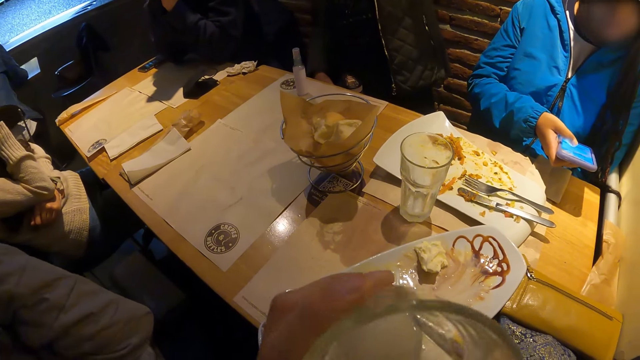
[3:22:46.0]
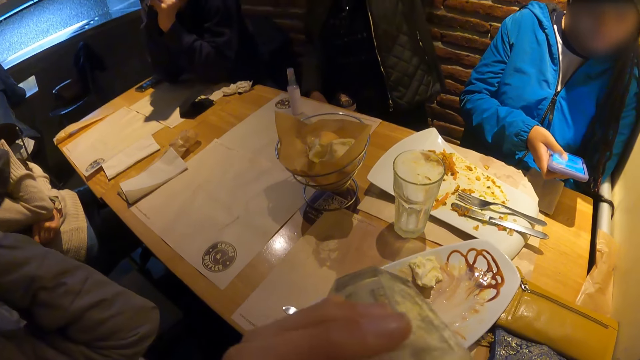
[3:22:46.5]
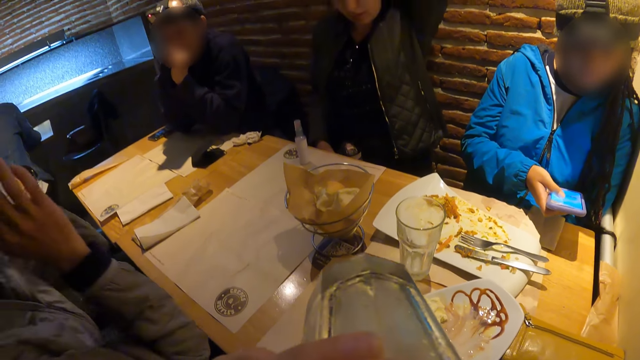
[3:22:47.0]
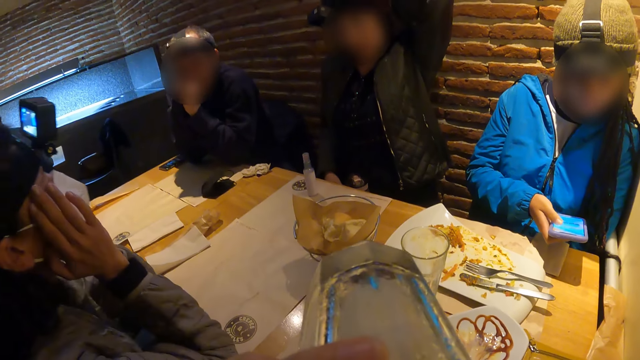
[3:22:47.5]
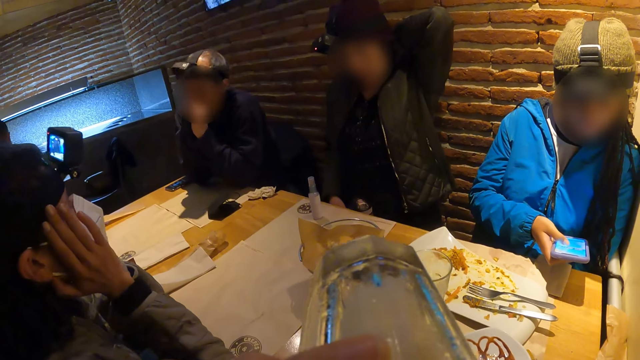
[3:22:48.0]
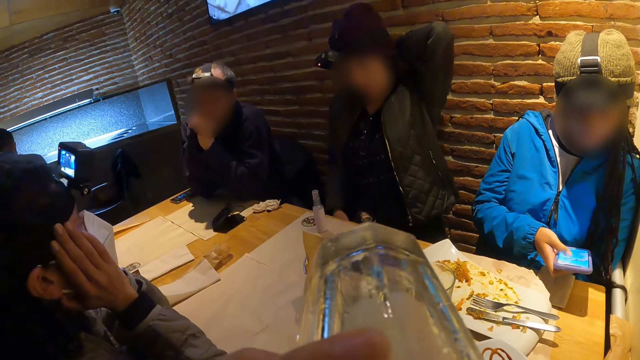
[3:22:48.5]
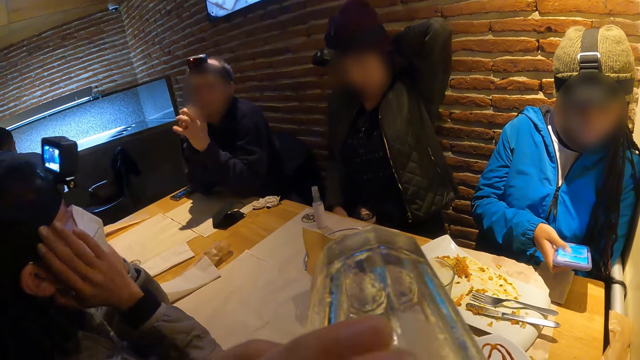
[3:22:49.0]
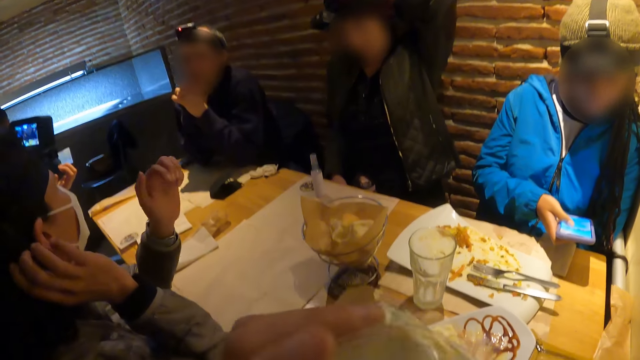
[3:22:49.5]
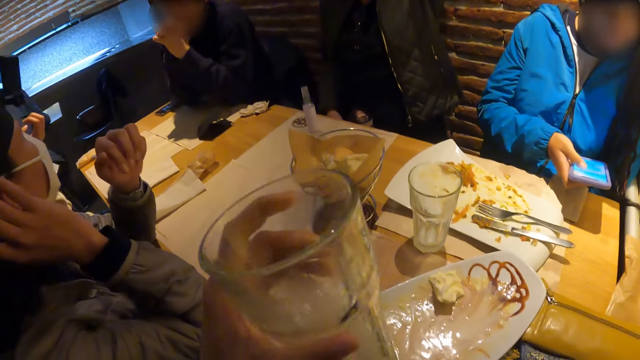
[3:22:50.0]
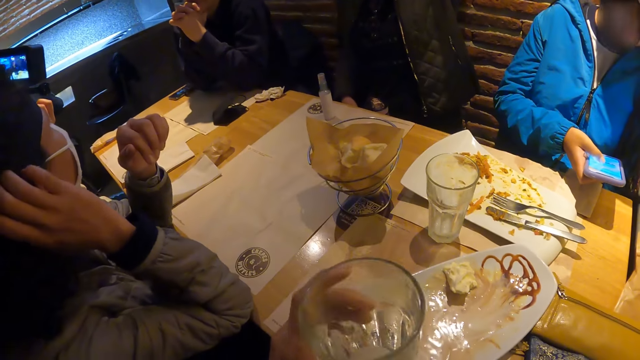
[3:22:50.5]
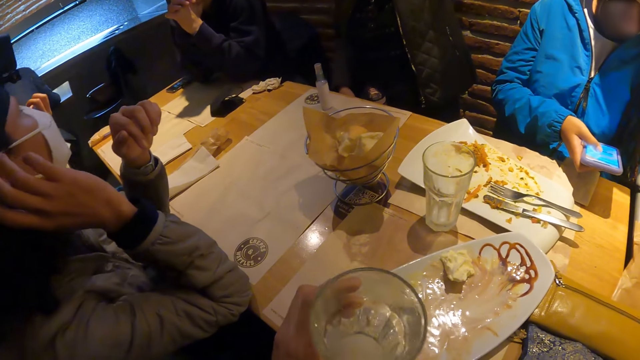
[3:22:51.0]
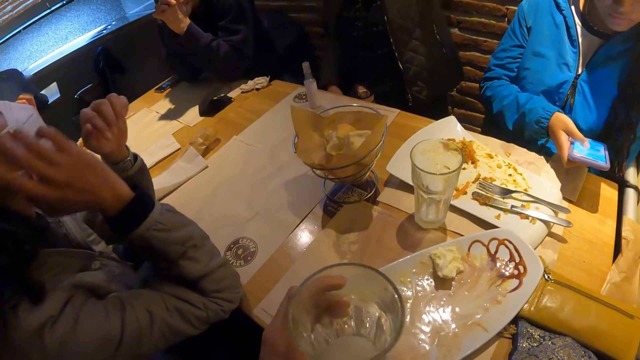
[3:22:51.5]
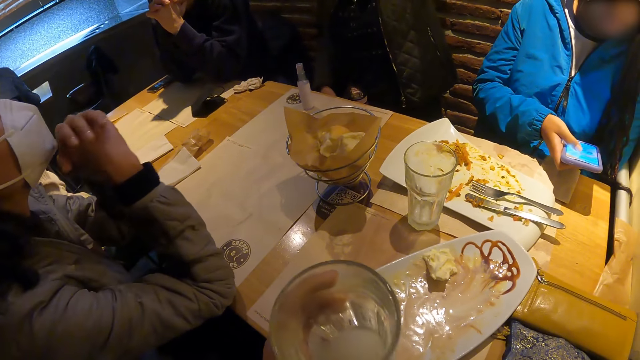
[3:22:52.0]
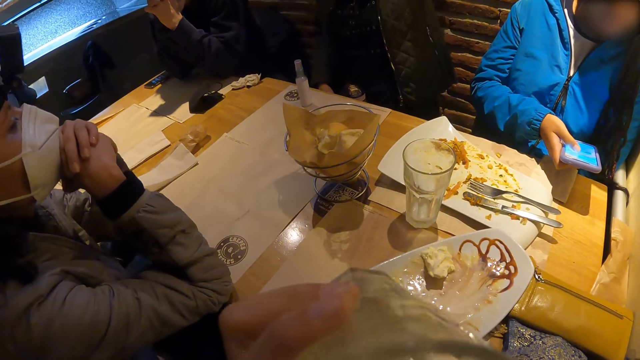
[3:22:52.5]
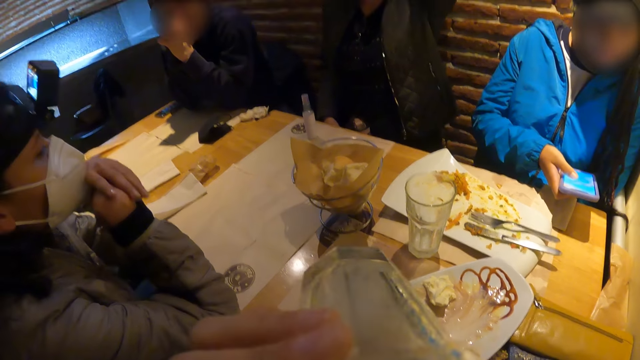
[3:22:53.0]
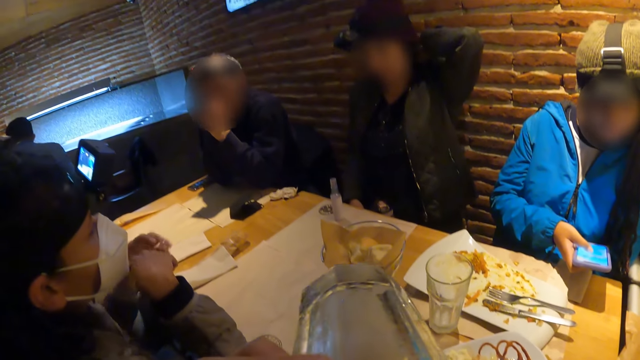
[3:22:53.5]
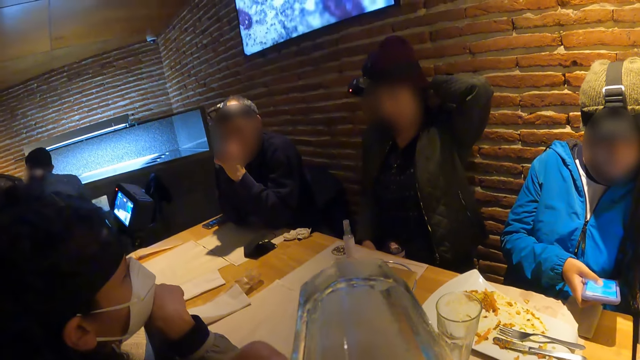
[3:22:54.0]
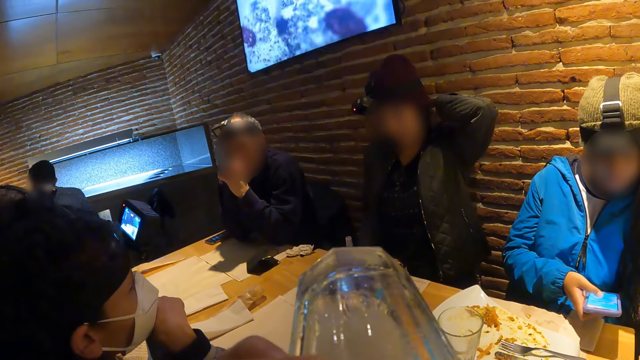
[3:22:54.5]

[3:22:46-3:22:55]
The camera wearer drinks juice from the cup of milkshake with her left hand. A woman touches her face with both hands. The woman touches her hair with her right hand. The camera wearer drinks milkshake from the cup of milkshake with her left hand.

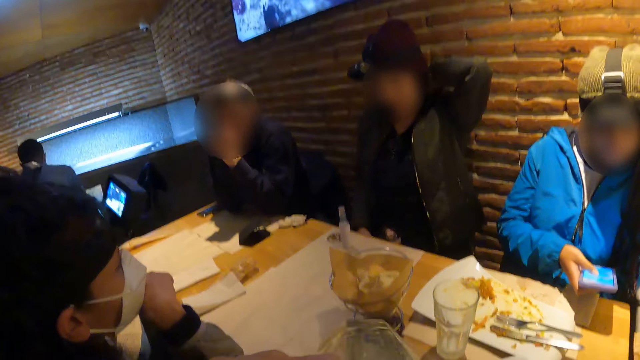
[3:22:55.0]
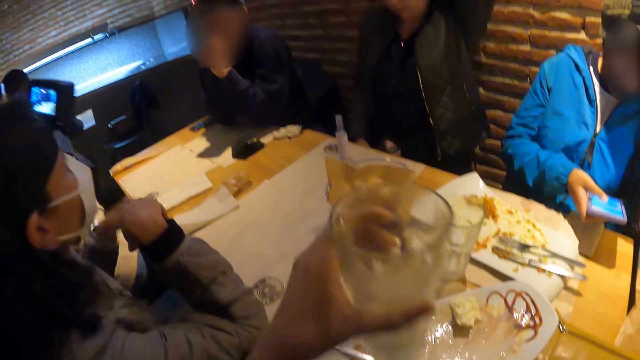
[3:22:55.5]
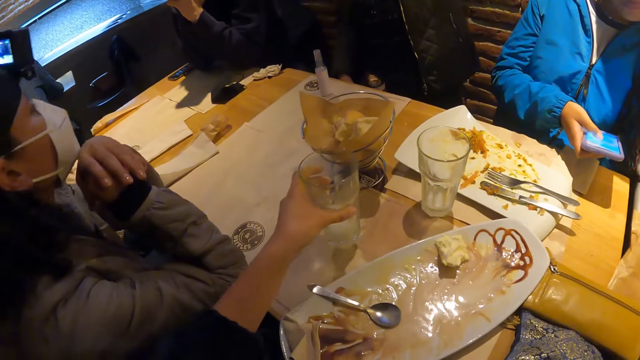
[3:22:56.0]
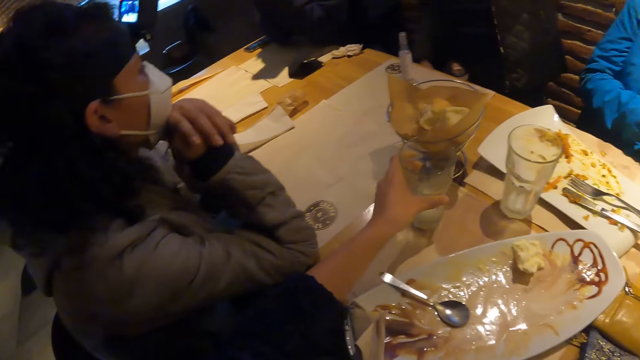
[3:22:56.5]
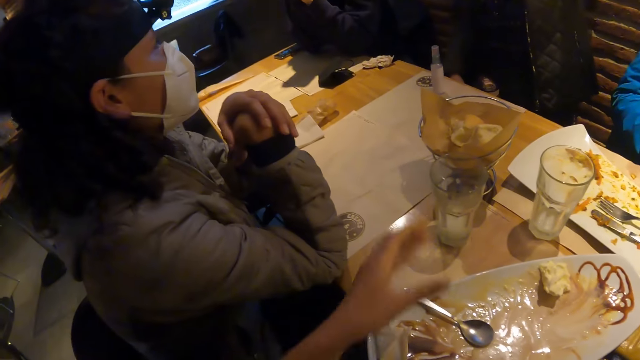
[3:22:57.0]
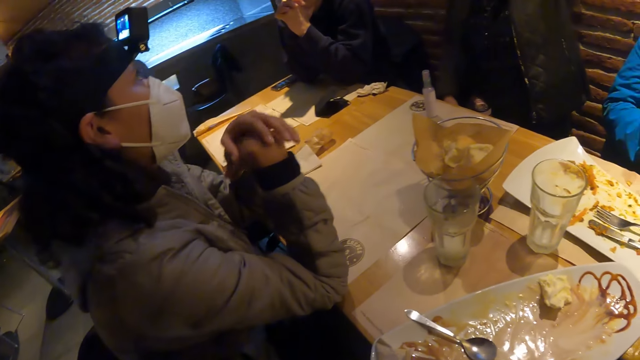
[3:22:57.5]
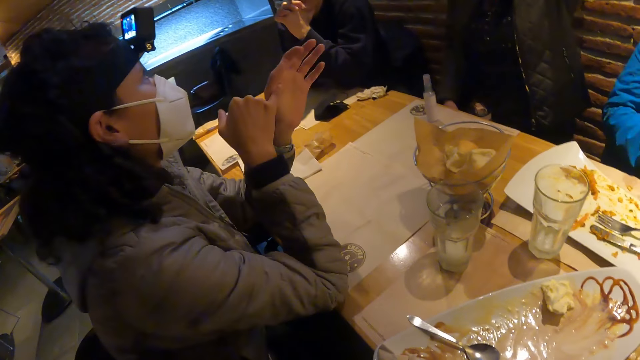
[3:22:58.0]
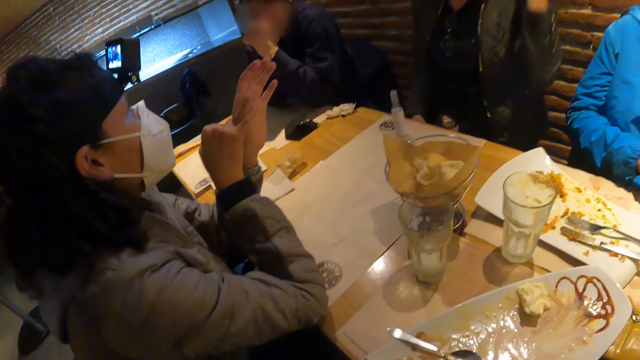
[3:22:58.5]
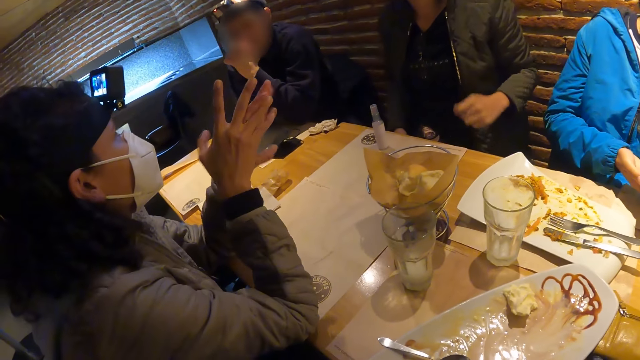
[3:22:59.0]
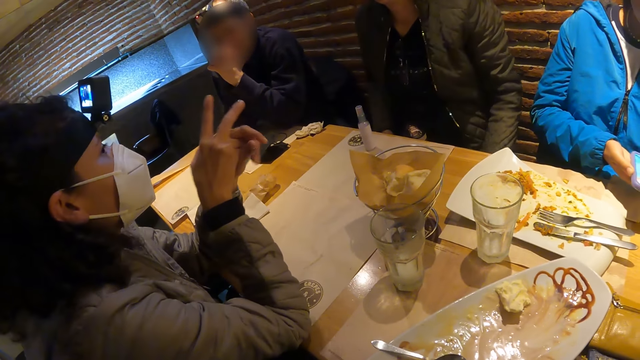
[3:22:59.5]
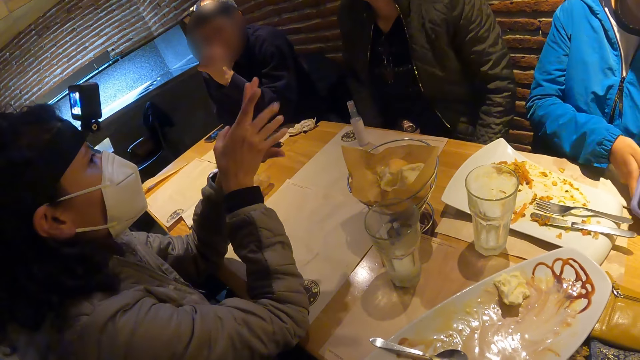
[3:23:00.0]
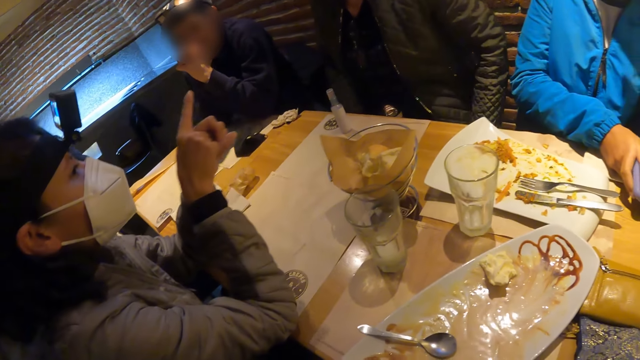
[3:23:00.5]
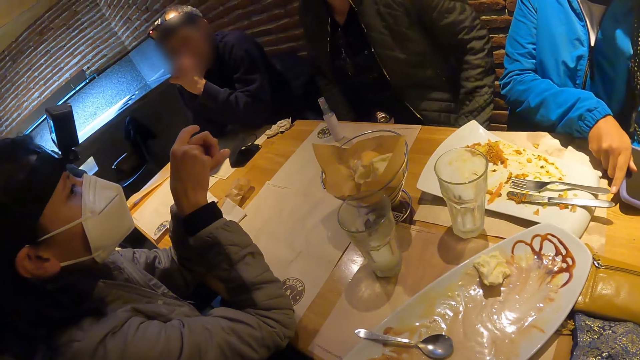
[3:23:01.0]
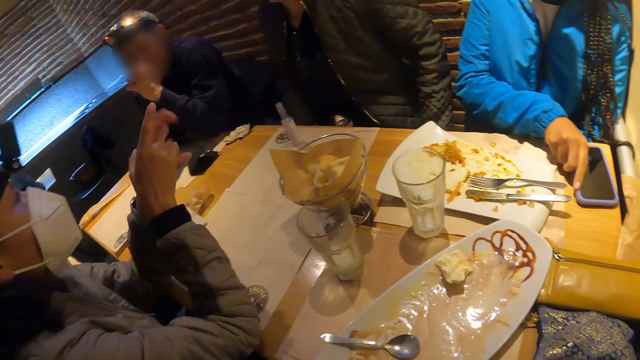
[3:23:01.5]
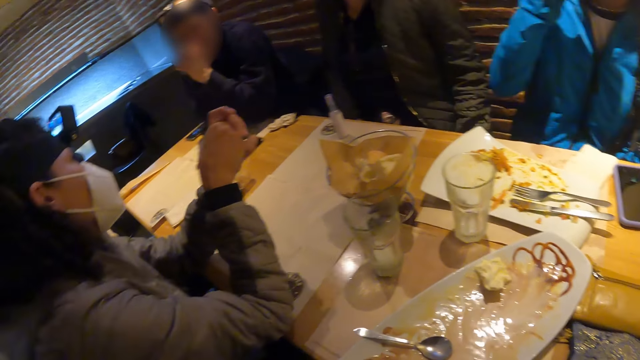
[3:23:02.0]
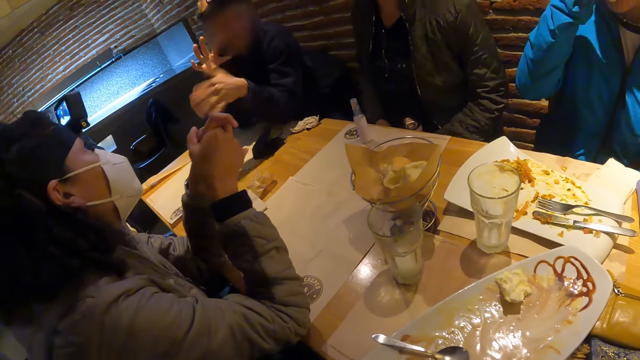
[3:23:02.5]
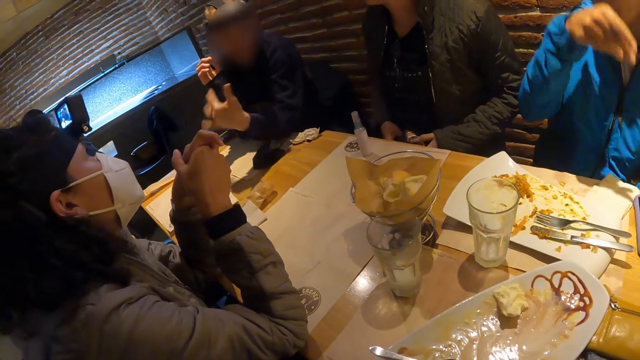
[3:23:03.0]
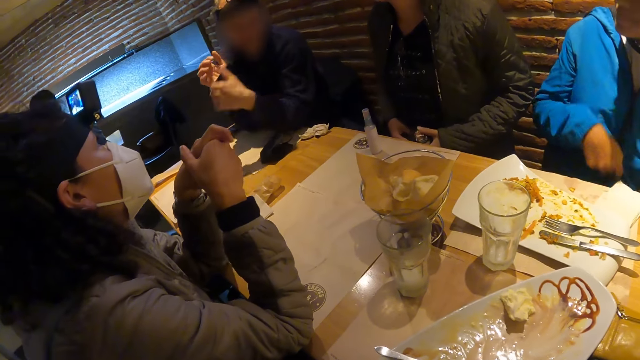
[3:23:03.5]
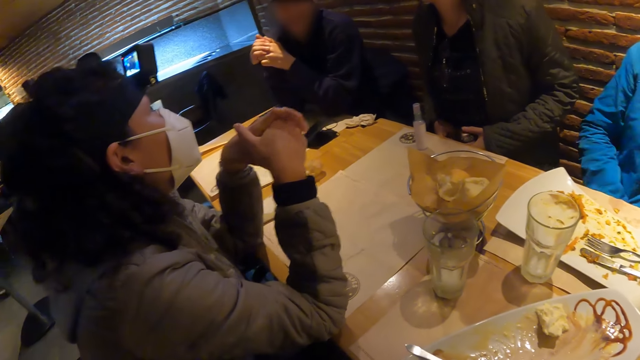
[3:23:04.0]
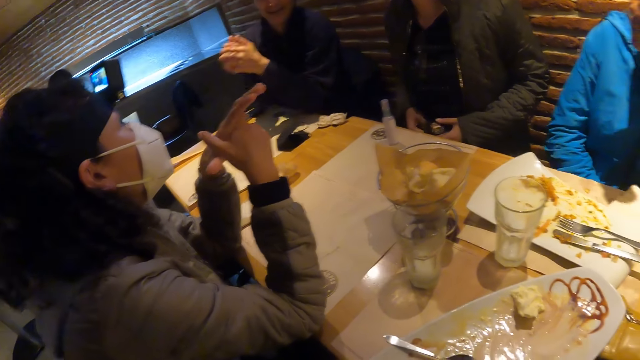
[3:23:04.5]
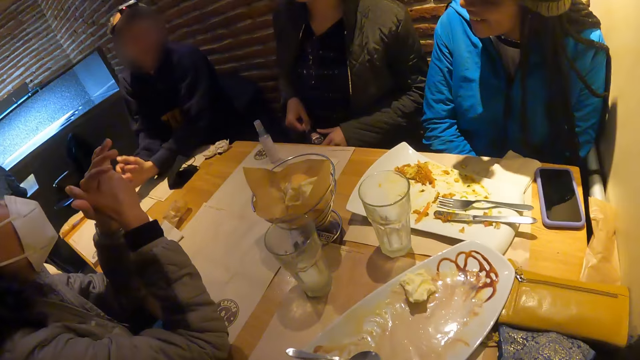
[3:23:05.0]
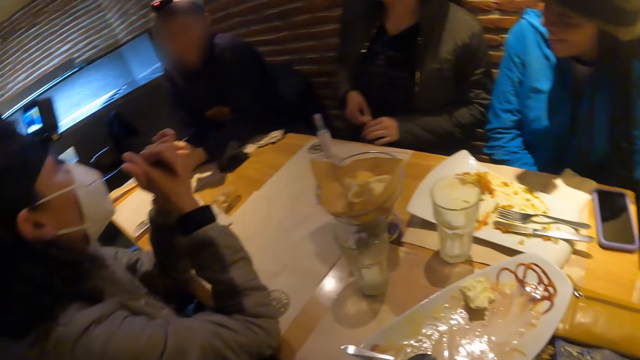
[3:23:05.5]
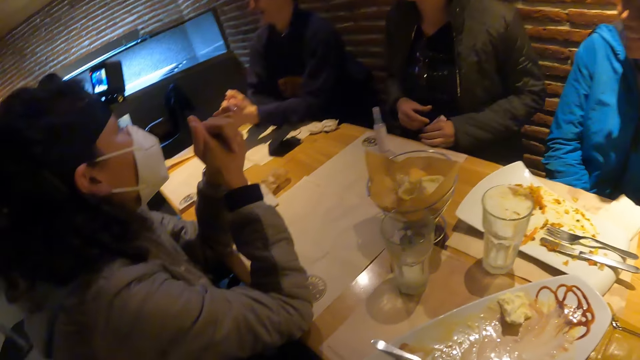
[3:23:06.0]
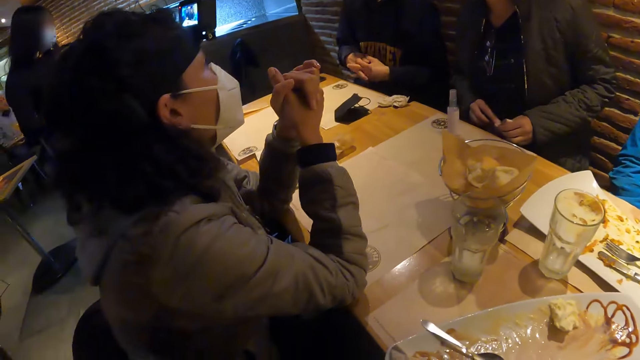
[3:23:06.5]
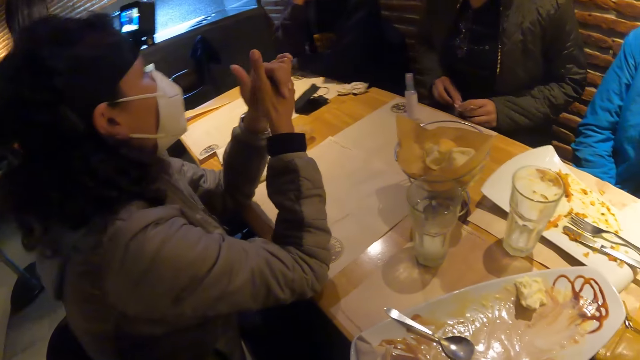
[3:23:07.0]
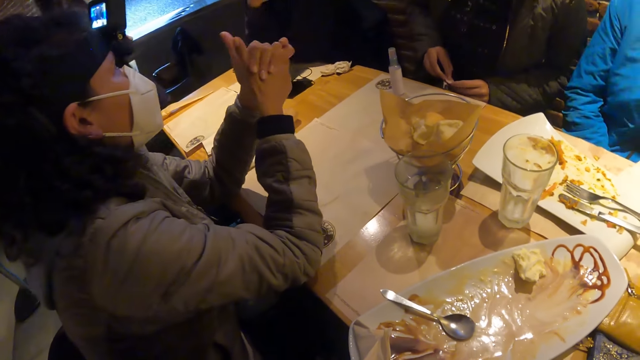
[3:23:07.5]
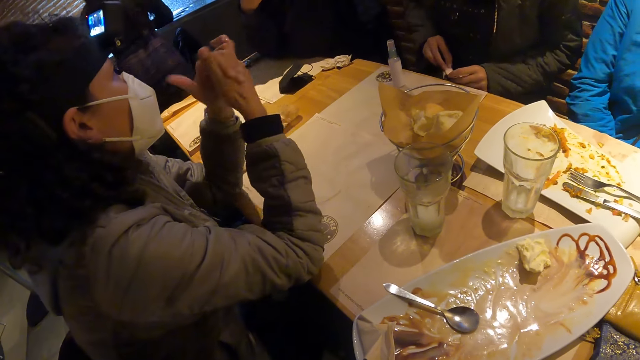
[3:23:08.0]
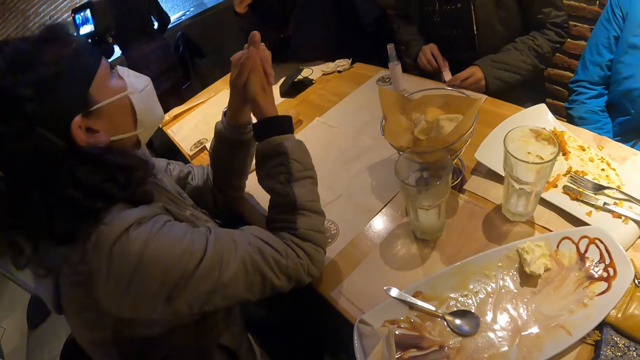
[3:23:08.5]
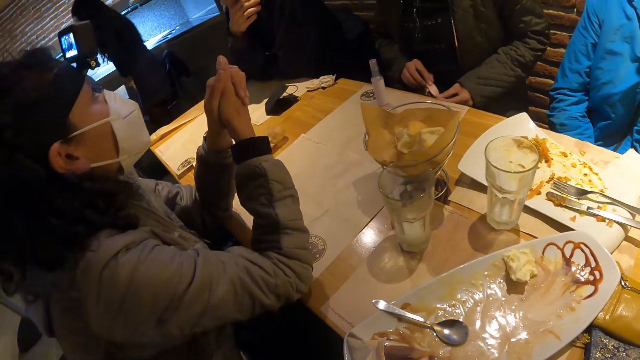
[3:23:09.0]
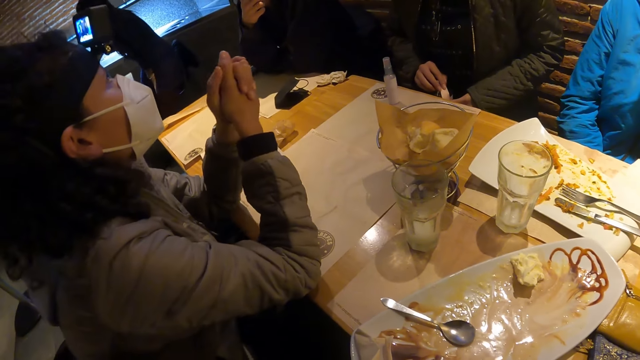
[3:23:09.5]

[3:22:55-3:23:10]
The camera wearer drops the cup of milkshake on the table with her left hand. A person converses with another person, a woman, another woman, a man and the camera wearer. A woman drops the phone on the table with her right hand. The man shakes his left hand.
